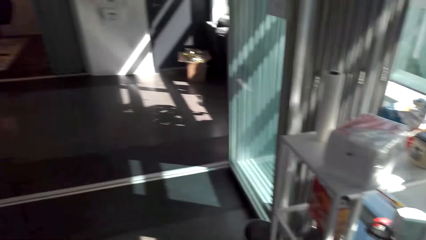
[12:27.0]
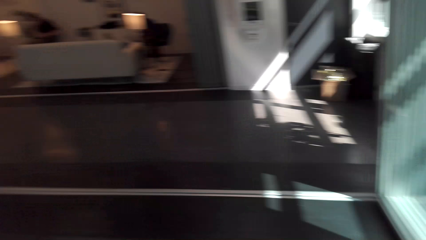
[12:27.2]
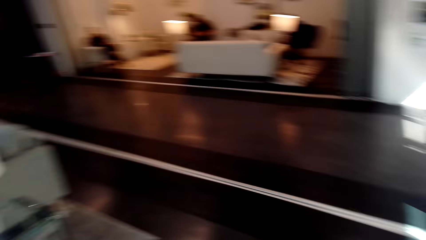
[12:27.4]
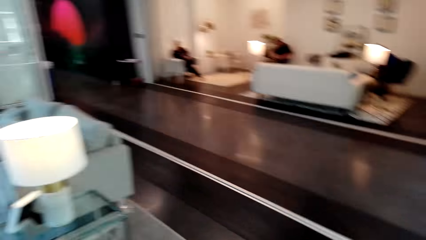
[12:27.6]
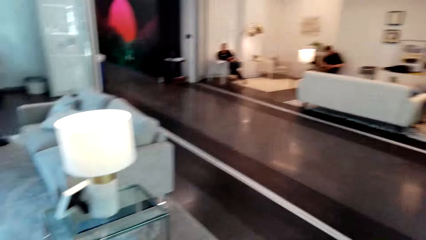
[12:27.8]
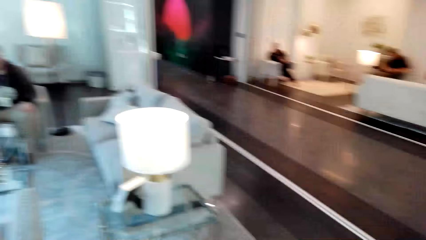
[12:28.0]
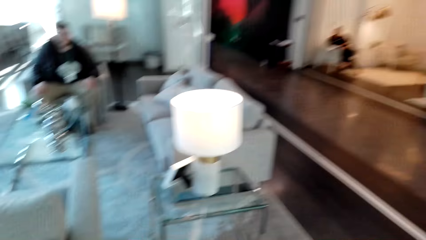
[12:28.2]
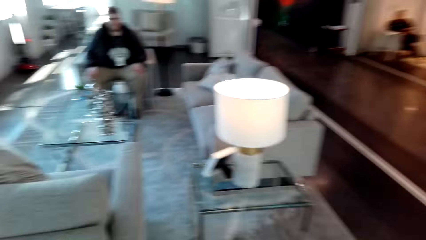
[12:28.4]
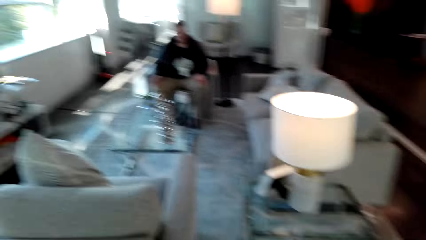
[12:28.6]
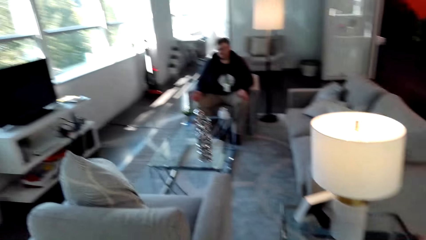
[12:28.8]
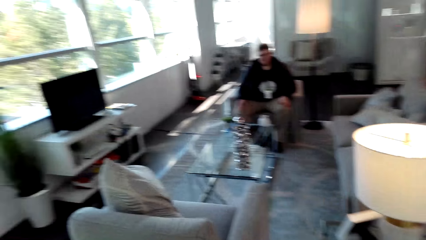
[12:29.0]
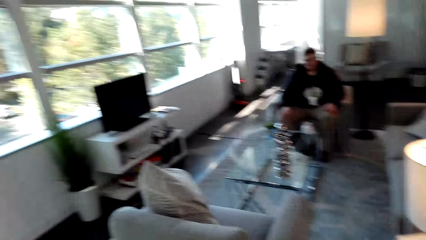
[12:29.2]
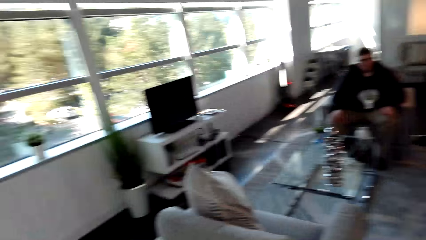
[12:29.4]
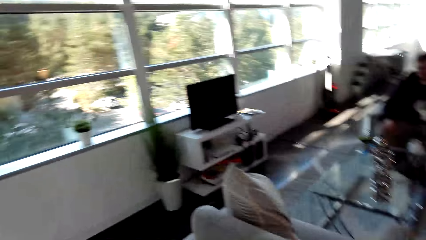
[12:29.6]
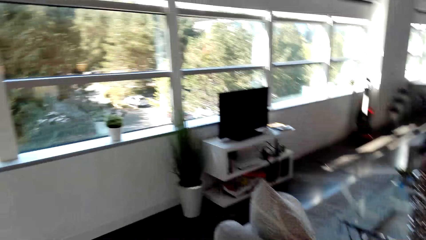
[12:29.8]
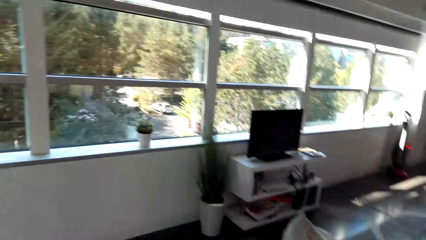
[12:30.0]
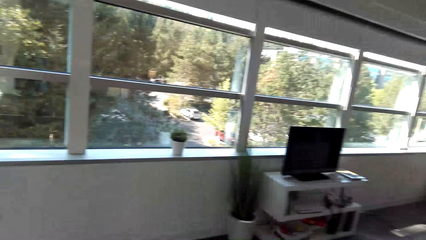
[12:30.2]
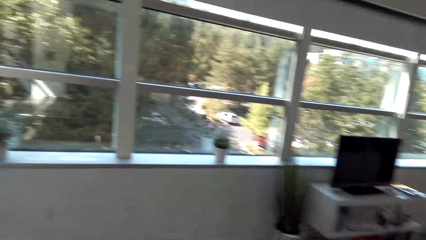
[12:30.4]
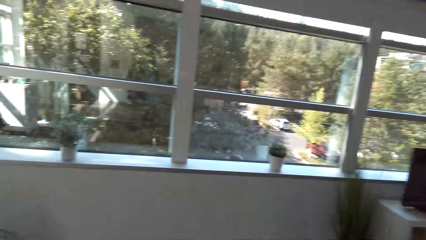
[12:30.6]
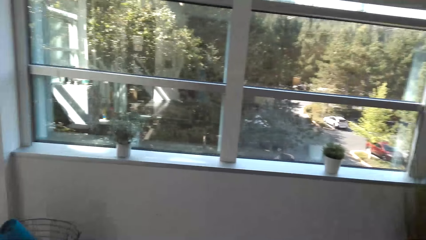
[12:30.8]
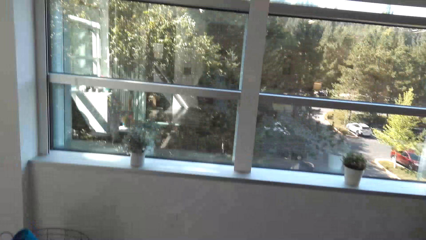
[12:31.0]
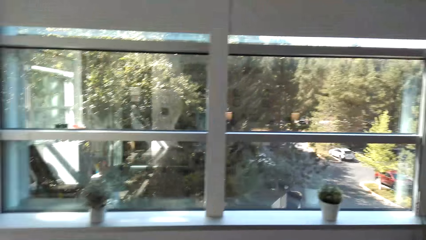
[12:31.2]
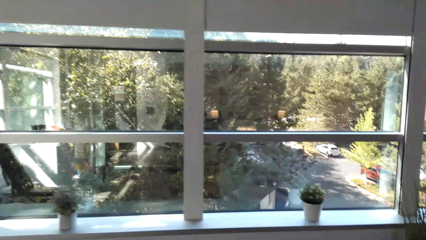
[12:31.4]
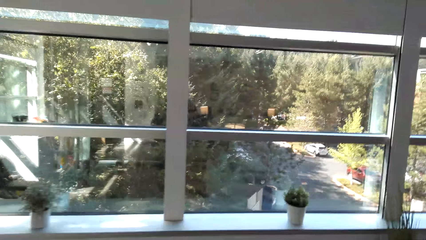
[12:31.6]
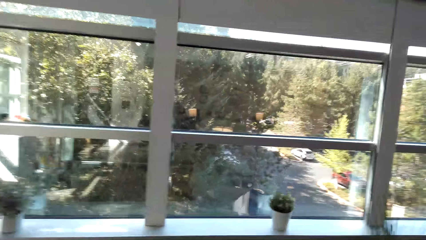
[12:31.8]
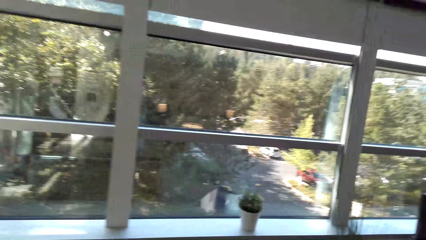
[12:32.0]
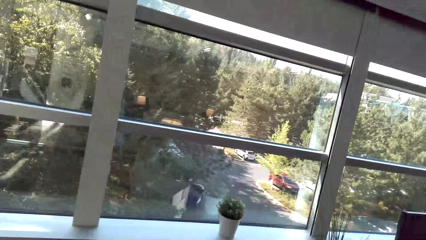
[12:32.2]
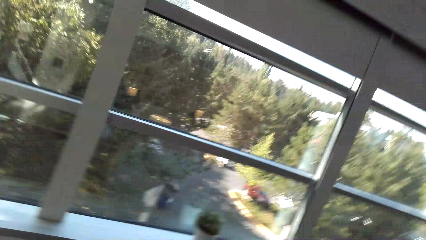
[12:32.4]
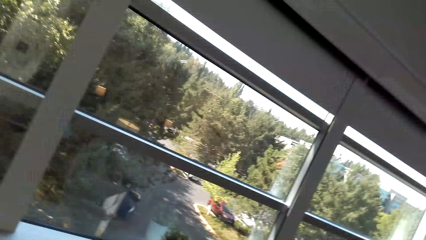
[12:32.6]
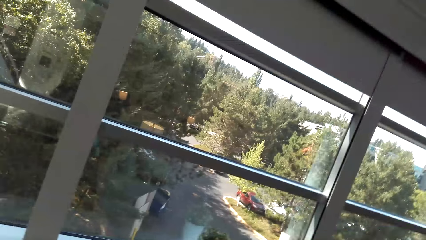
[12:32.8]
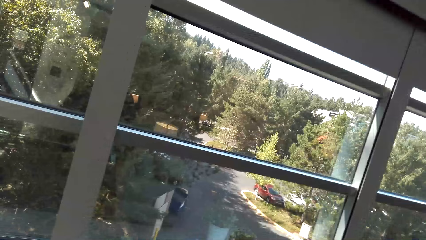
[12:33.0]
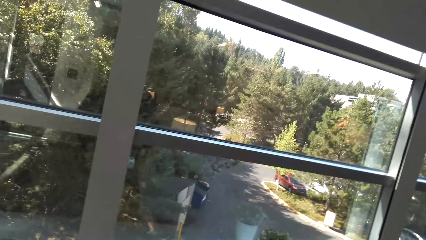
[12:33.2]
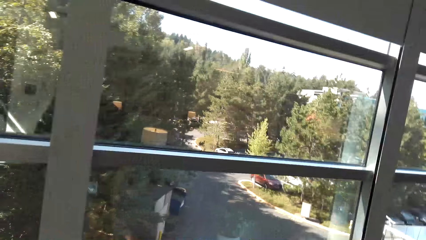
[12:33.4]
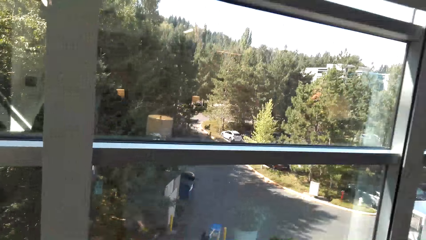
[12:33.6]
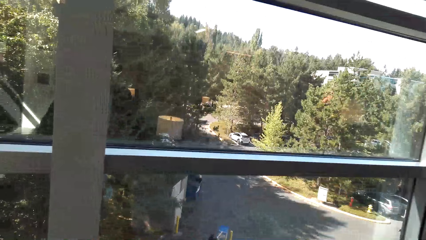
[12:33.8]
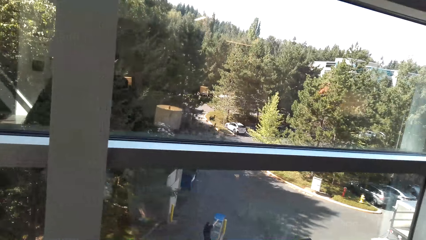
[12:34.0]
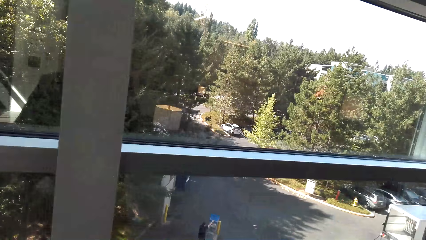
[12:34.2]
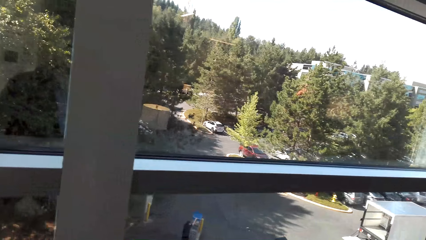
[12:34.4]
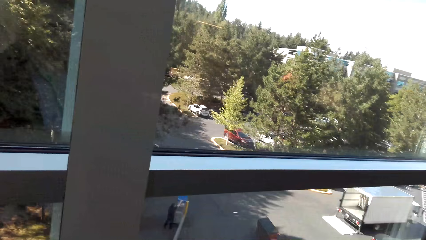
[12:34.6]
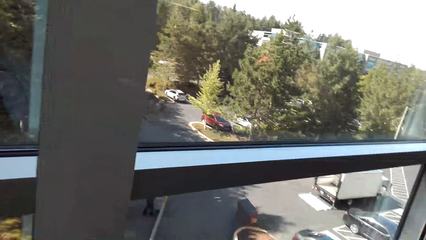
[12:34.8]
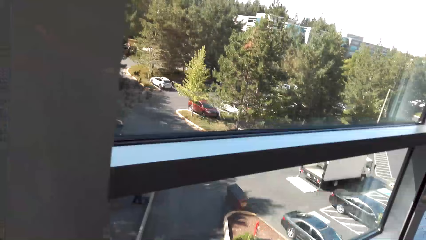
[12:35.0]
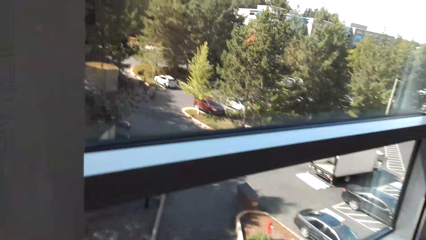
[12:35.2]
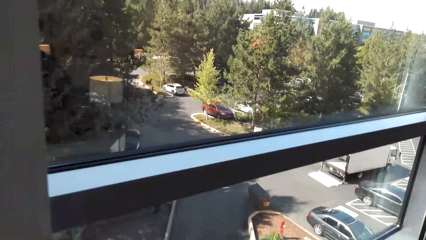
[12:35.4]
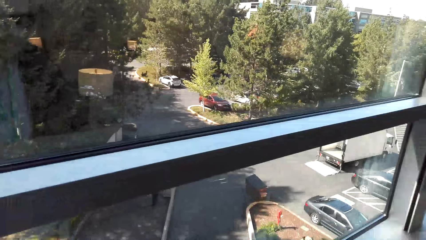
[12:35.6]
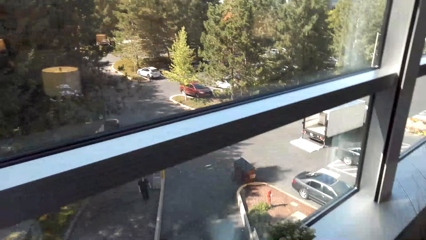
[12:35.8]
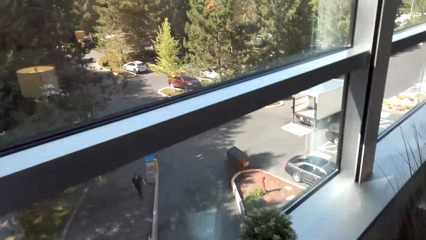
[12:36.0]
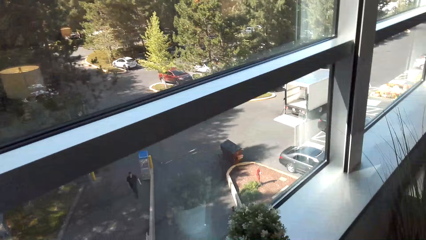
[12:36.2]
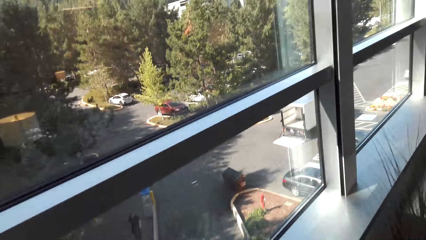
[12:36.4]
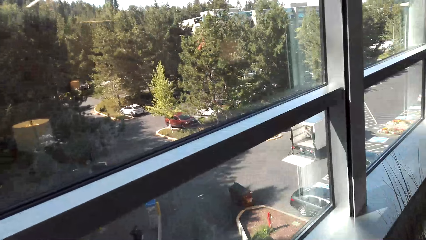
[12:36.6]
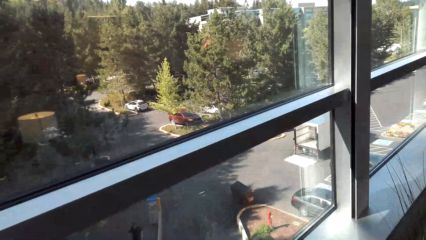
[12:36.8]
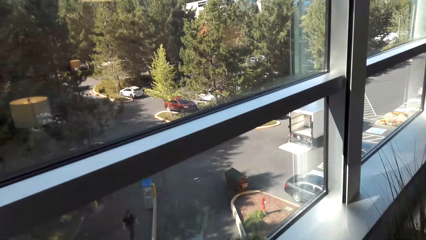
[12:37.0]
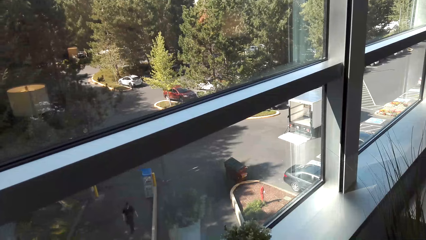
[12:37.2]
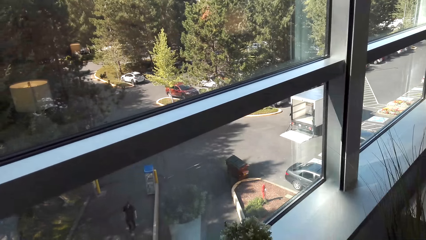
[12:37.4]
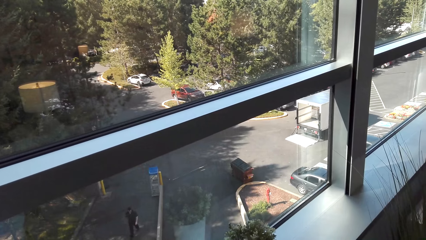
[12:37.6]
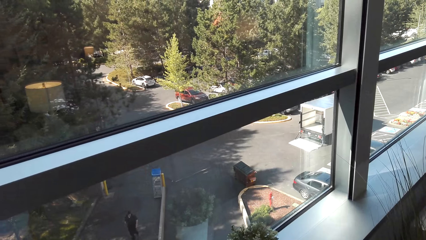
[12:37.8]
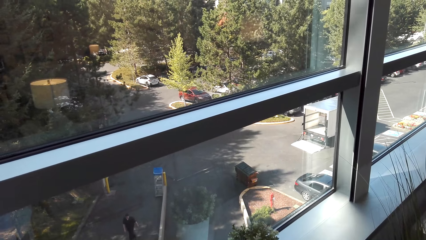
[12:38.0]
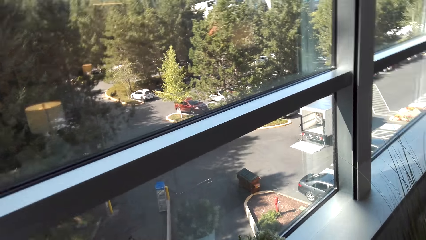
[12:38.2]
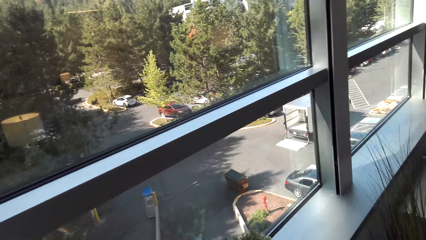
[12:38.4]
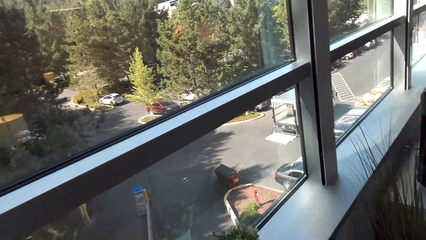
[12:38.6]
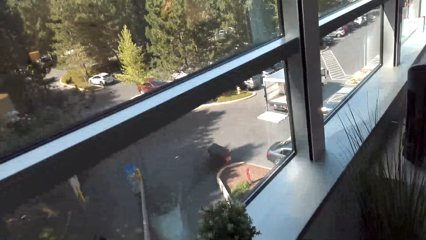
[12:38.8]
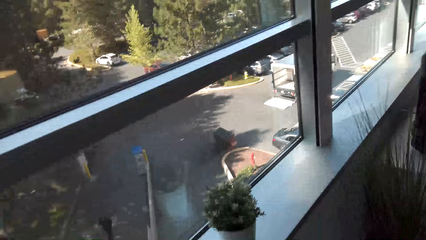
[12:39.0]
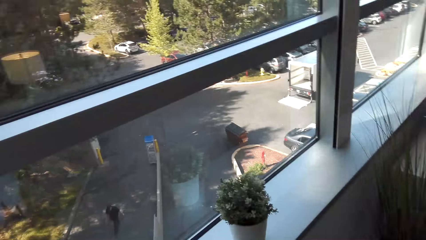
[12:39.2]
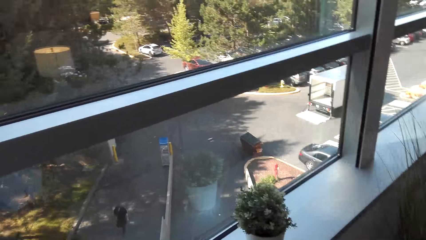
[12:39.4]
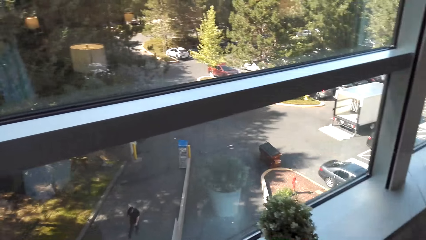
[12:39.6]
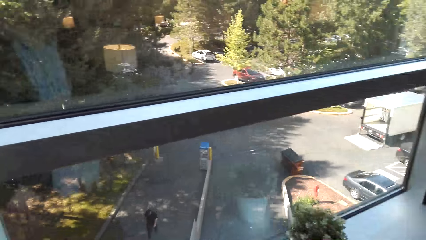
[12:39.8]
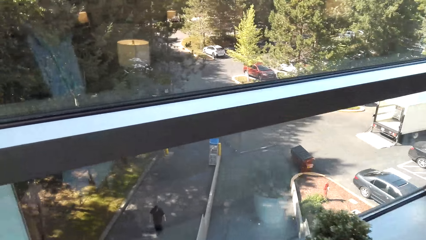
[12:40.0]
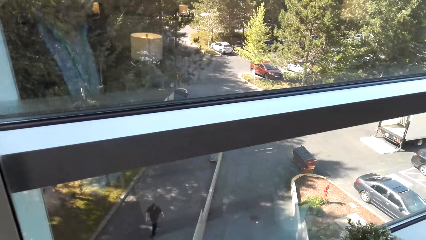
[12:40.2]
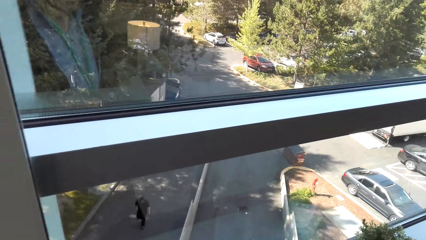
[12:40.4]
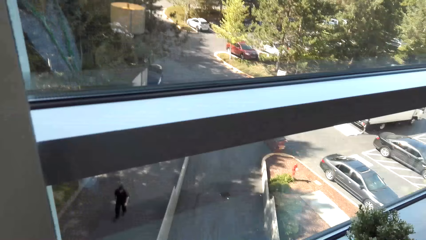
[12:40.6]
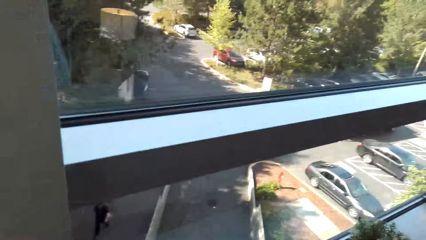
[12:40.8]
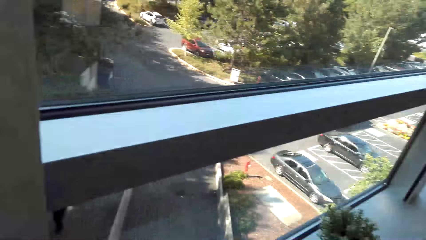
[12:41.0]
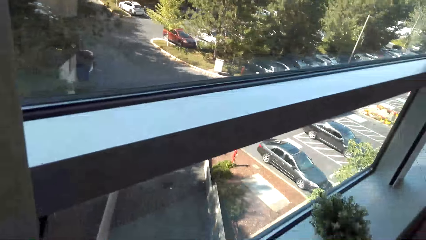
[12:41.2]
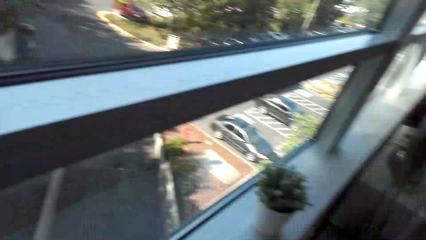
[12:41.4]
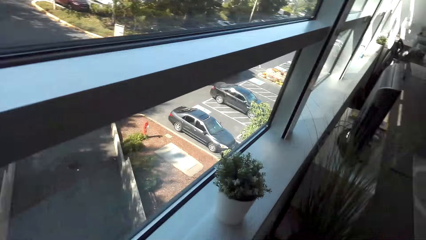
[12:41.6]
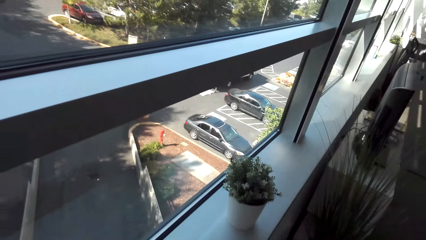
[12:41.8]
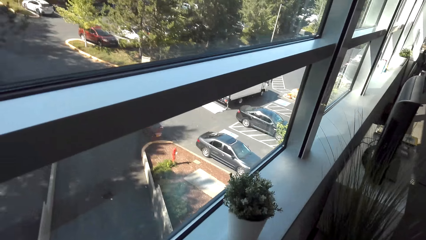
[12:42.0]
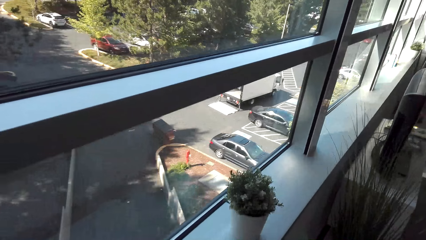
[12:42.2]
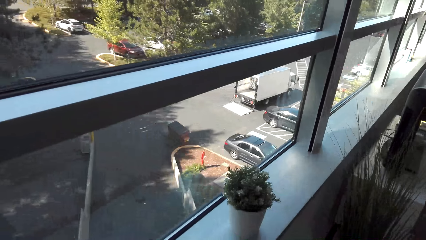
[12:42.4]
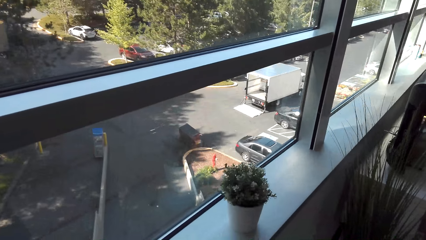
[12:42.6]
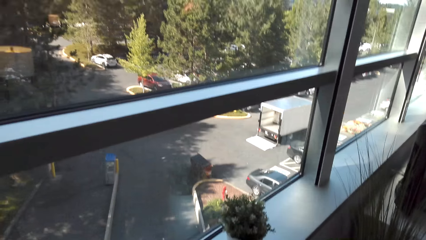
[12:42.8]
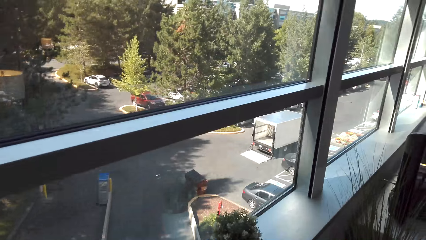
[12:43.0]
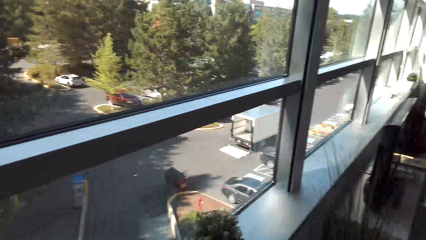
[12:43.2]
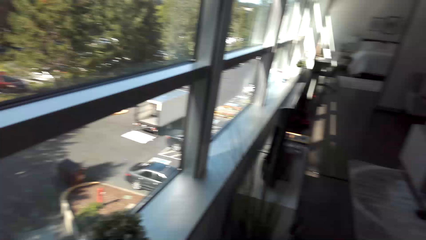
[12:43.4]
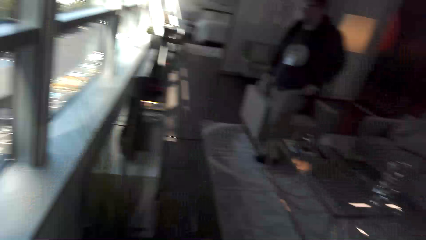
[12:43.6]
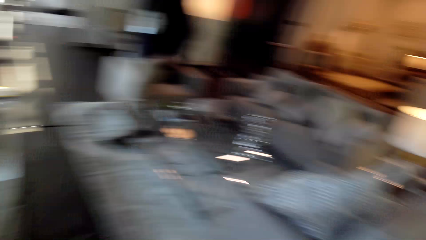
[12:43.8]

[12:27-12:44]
The camera wearer looks around the house. They look outside through the window. They look out the window.
